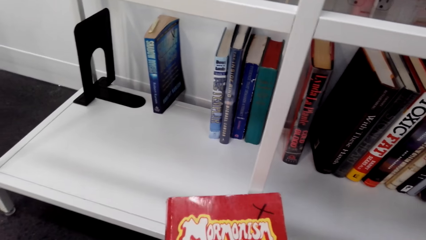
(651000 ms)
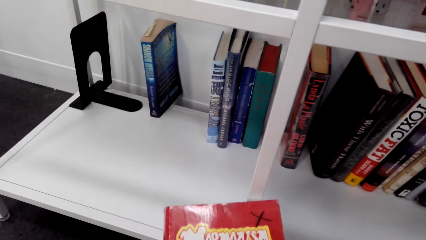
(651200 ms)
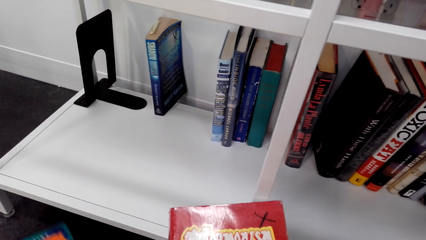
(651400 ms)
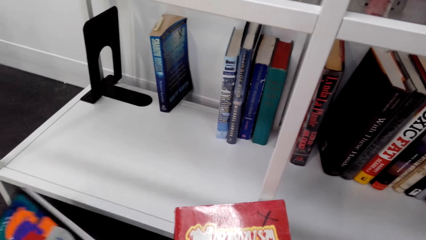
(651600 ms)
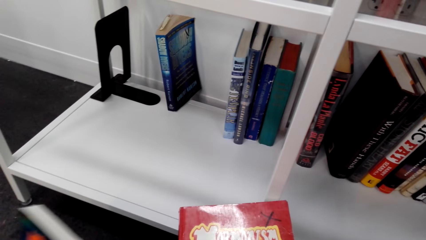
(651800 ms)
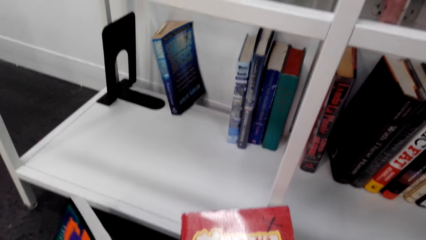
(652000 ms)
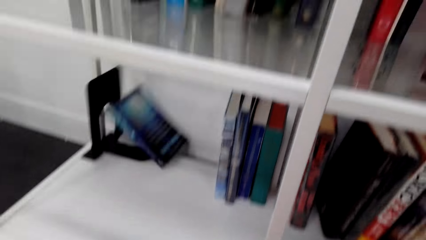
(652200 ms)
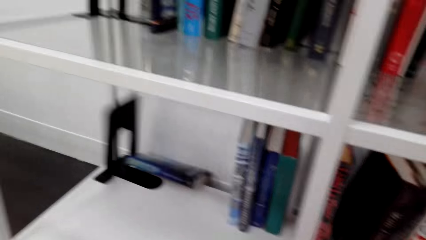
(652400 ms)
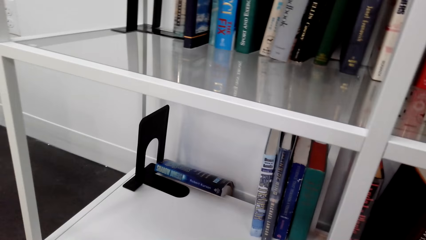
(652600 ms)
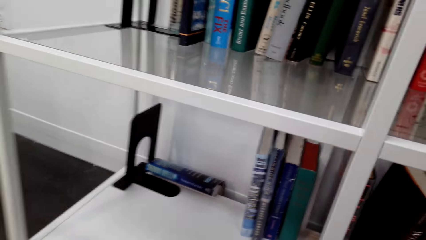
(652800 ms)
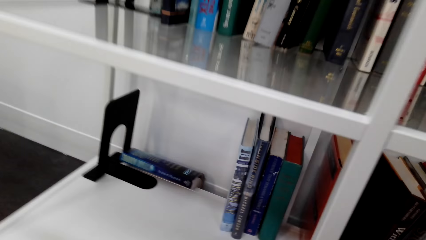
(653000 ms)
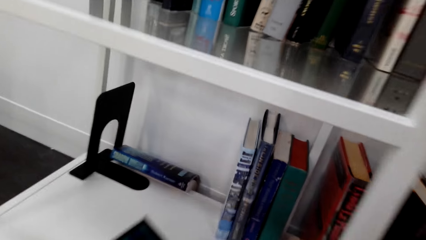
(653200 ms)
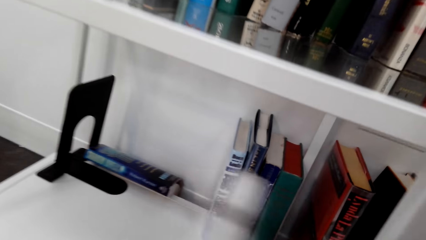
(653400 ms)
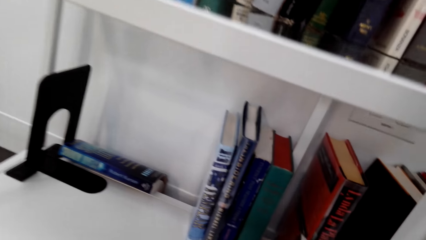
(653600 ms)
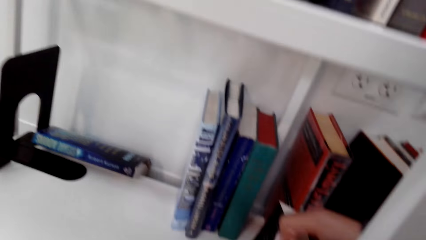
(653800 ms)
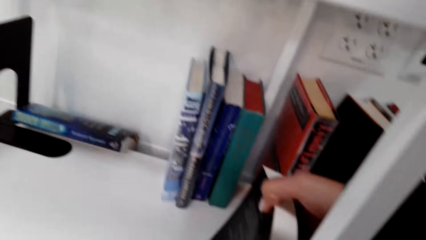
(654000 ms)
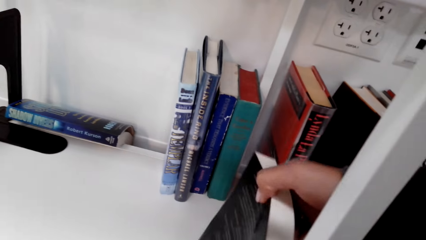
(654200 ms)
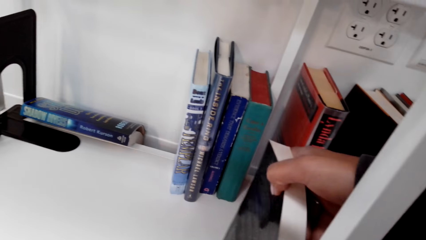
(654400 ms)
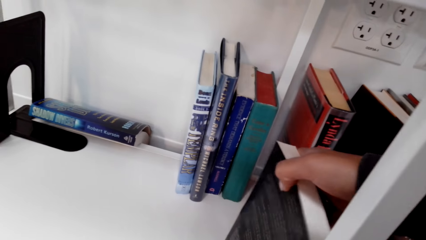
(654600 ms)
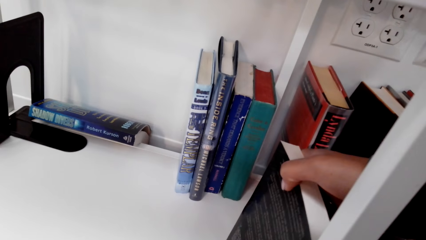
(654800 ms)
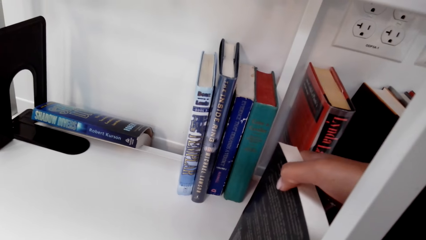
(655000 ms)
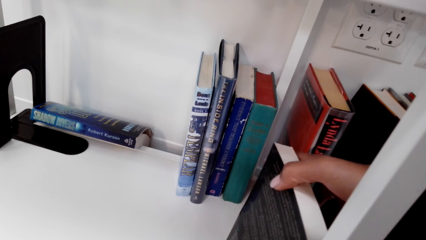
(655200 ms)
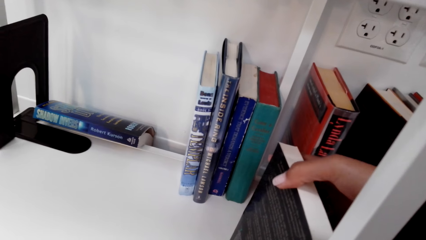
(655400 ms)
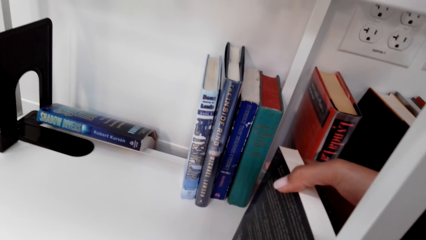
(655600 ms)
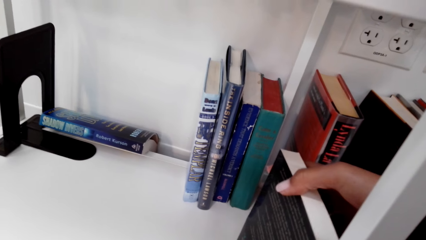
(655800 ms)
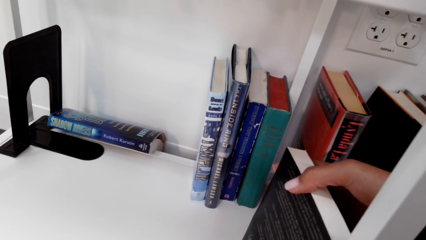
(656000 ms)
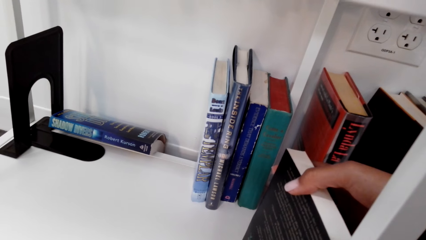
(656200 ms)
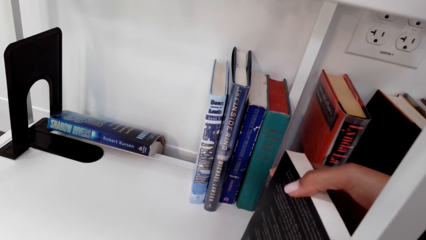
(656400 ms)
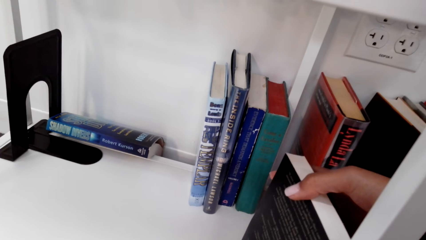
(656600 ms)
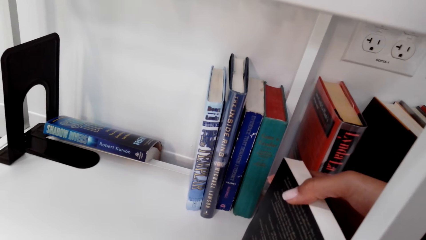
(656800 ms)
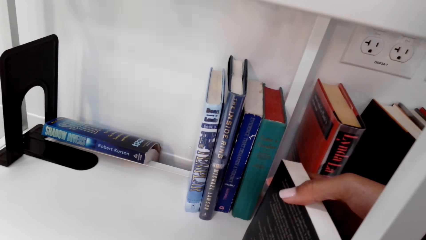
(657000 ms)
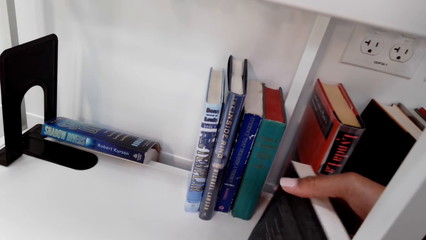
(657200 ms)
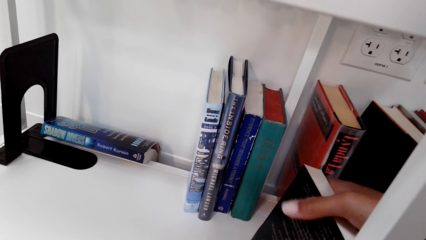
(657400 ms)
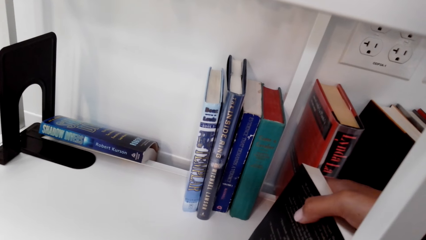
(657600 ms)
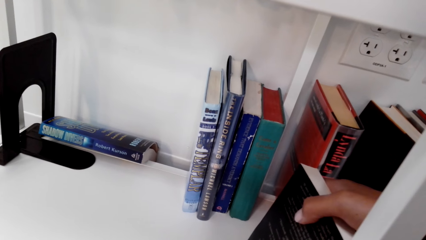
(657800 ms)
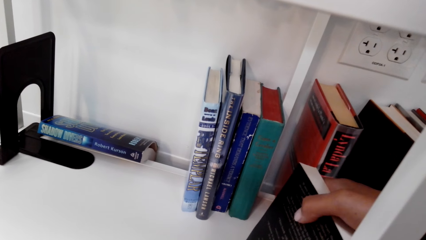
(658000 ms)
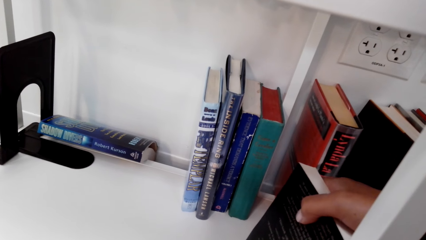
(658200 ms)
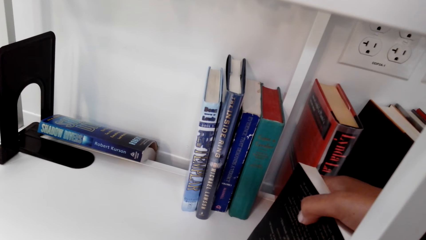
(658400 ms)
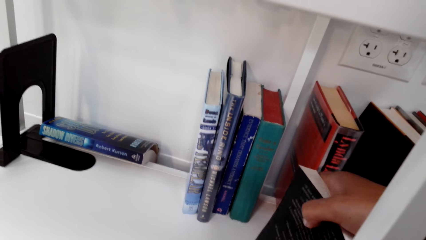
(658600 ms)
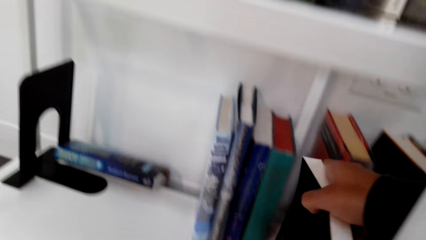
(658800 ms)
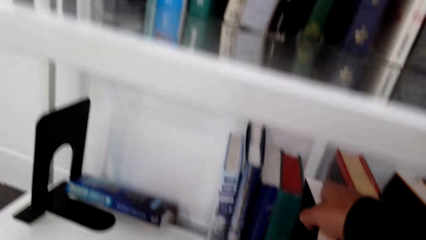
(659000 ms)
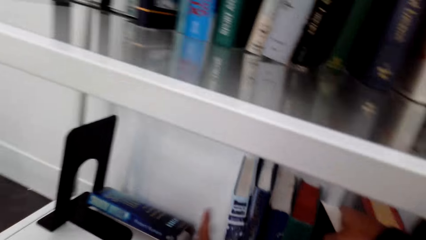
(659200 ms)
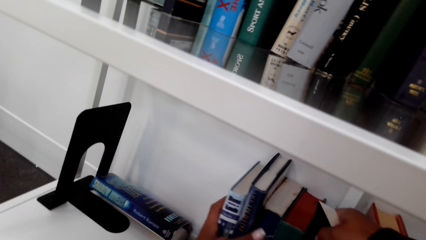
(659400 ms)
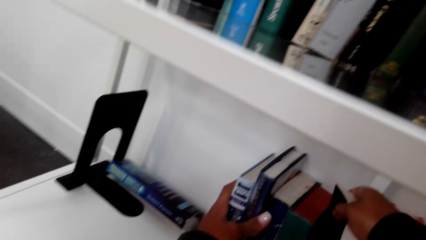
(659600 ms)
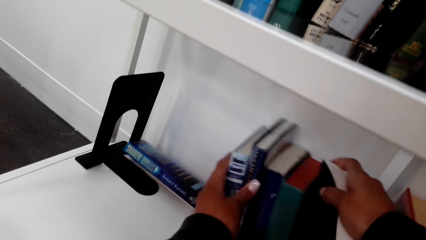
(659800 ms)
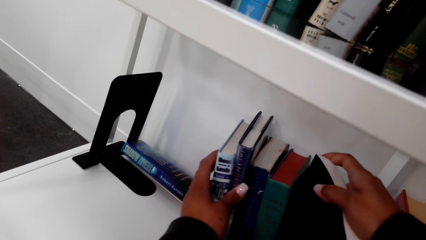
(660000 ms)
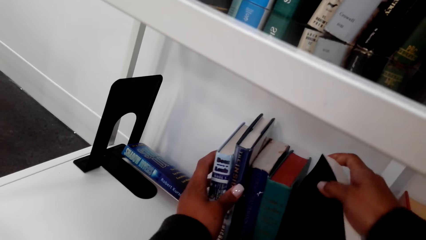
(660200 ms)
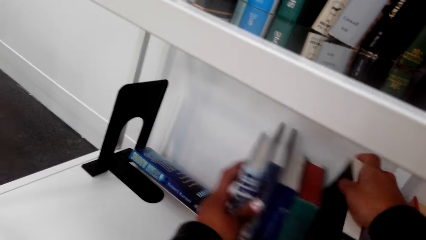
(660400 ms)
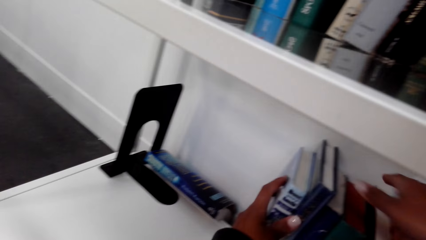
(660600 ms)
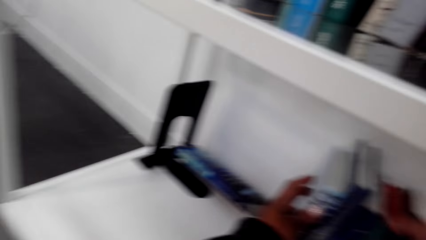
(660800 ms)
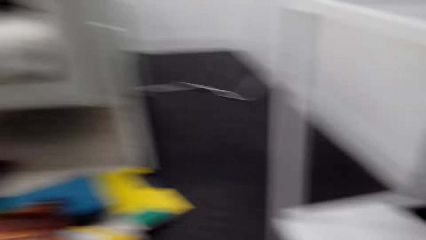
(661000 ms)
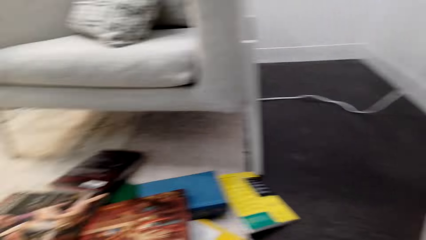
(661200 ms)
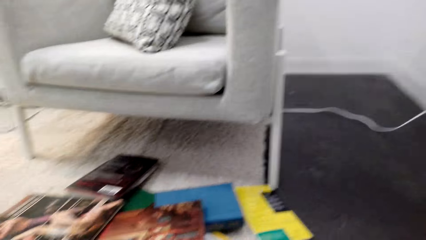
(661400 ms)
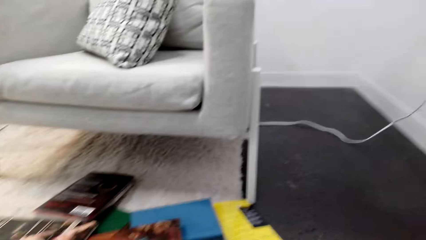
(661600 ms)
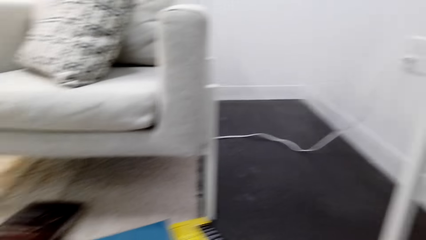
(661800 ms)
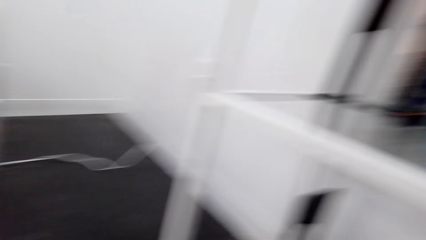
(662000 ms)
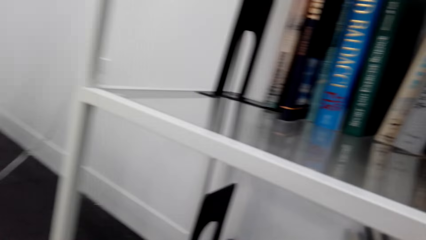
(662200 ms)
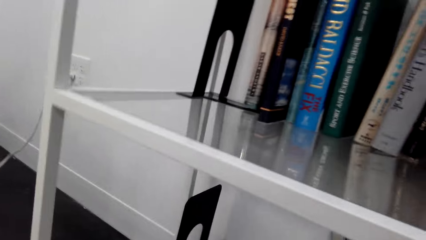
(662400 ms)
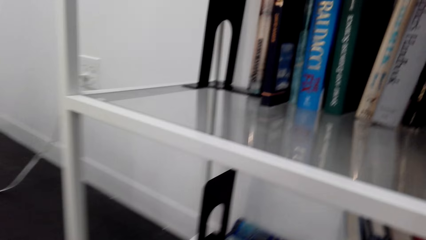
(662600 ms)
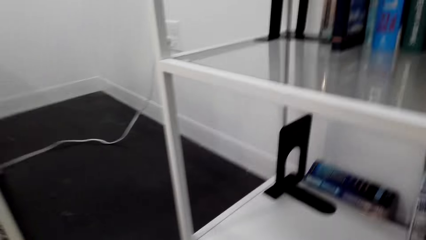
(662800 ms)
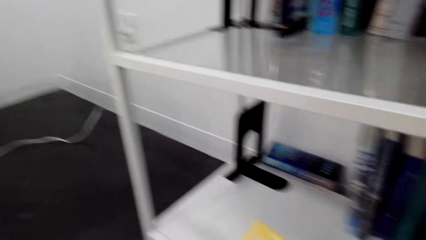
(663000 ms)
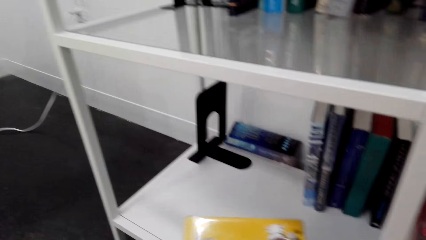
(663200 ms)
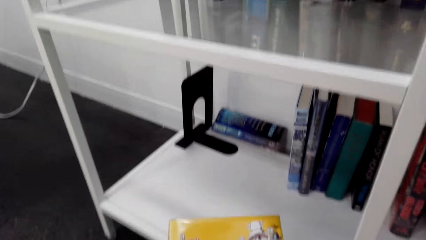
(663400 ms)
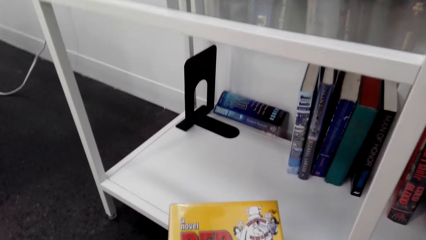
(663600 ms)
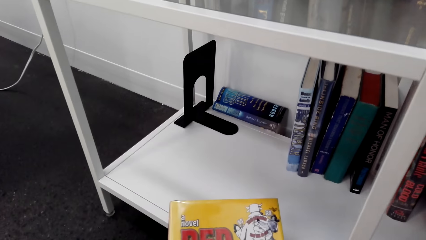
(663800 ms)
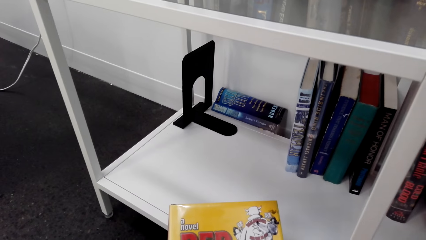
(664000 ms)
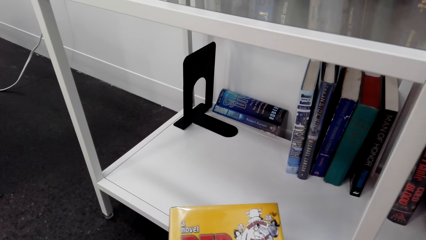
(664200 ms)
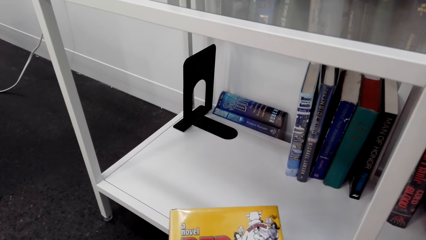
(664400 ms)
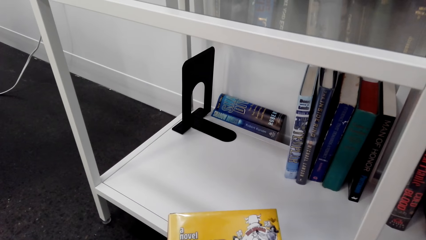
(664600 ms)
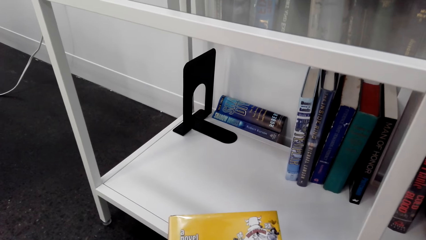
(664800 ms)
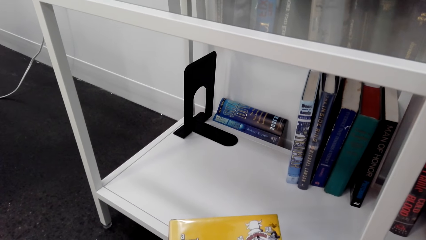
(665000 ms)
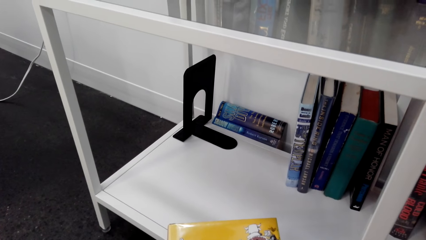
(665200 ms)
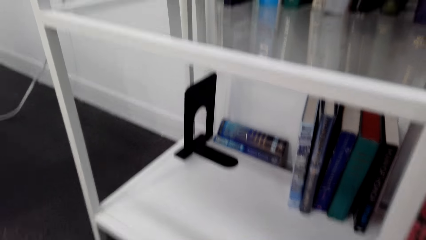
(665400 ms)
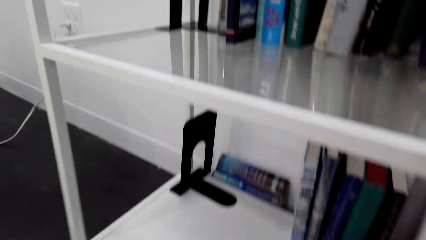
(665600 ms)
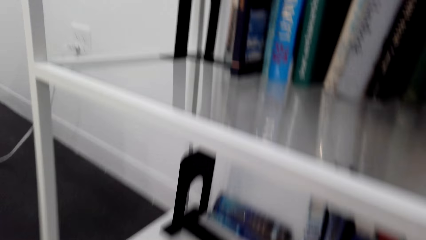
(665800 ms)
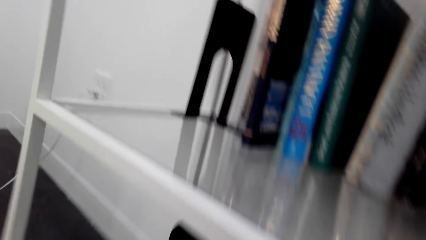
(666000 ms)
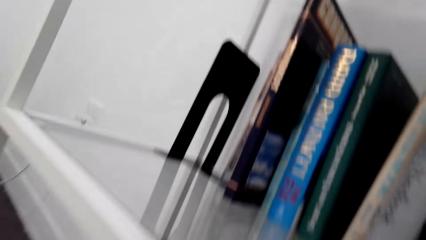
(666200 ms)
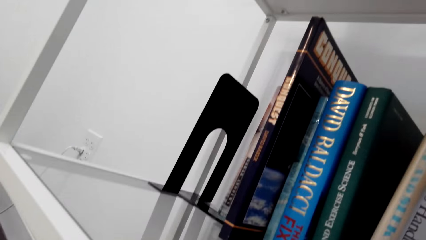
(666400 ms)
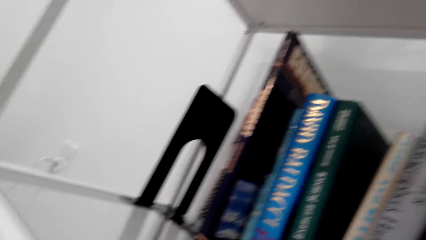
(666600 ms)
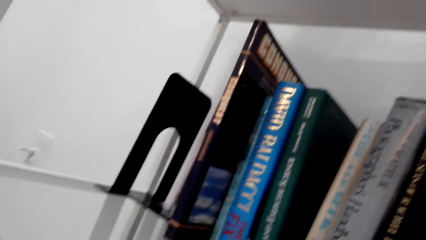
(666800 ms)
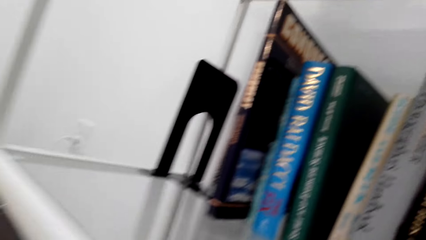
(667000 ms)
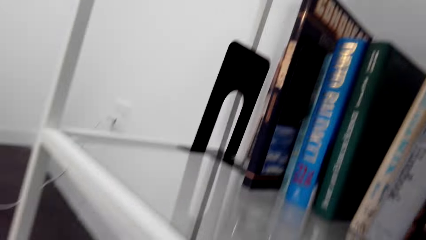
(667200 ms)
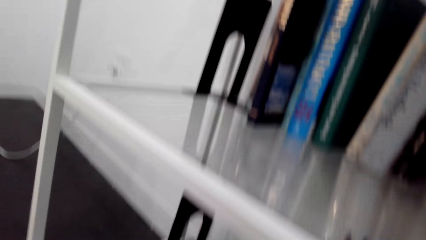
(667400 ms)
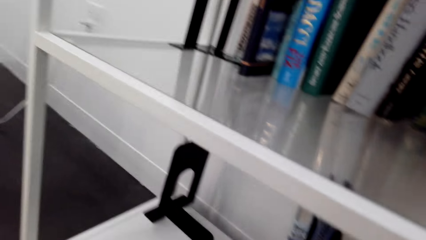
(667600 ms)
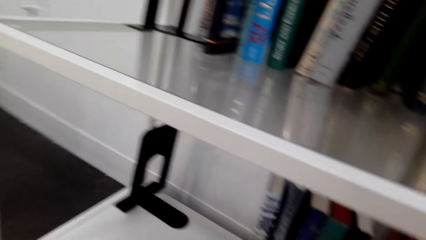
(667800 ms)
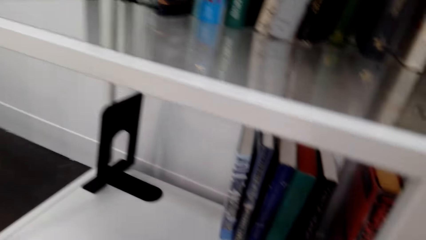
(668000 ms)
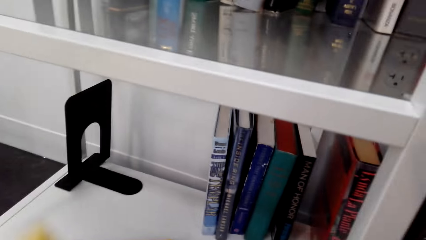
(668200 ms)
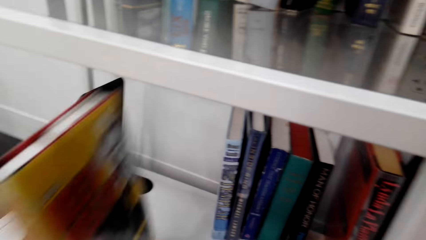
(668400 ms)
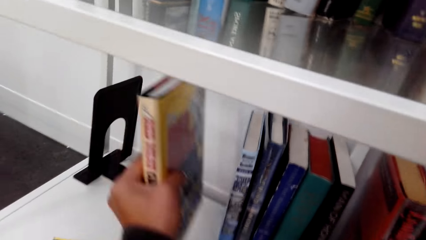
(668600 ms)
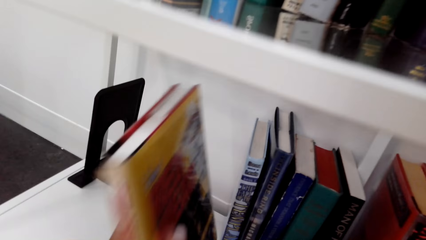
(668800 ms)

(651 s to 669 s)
The camera wearer places the book on the shelf. They hold the book. They look at the book. They move forward.
